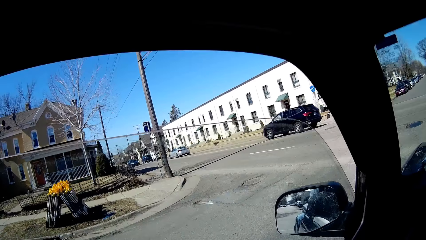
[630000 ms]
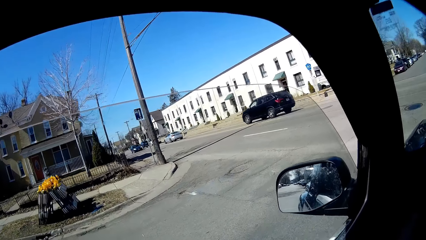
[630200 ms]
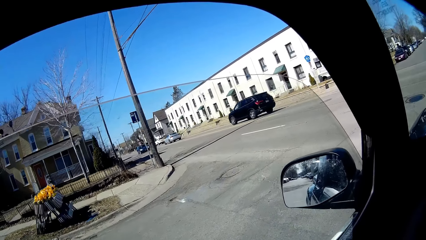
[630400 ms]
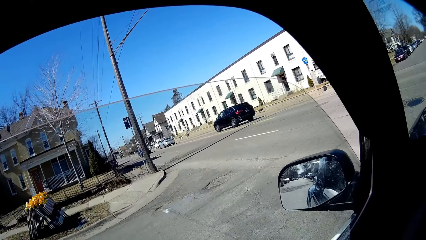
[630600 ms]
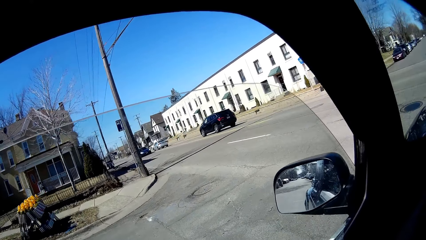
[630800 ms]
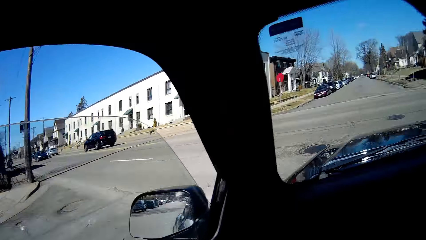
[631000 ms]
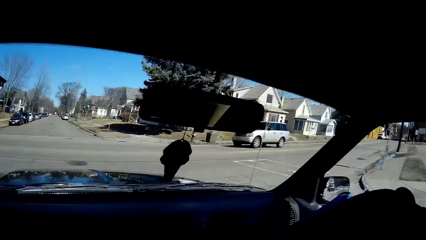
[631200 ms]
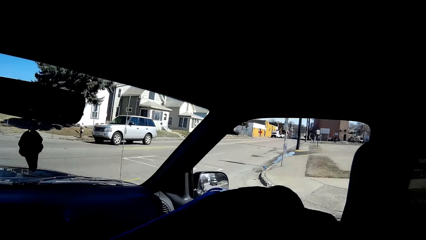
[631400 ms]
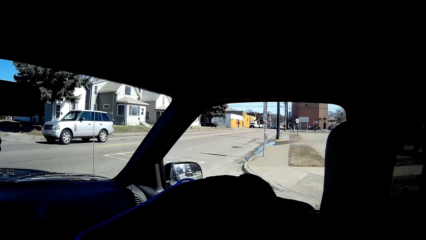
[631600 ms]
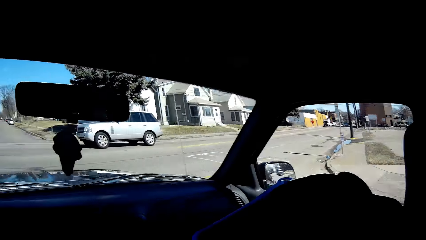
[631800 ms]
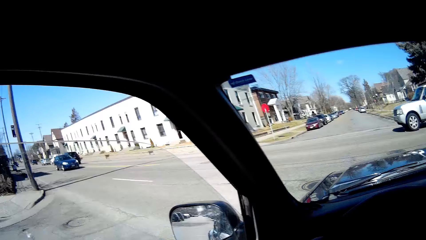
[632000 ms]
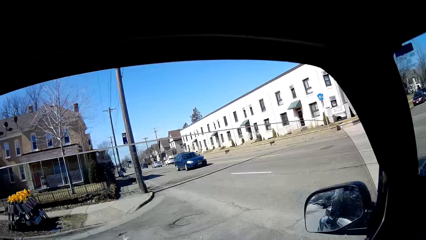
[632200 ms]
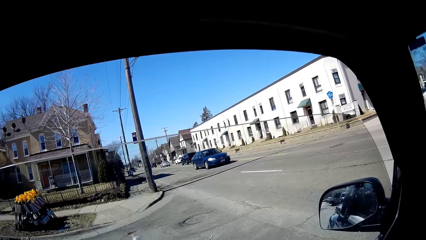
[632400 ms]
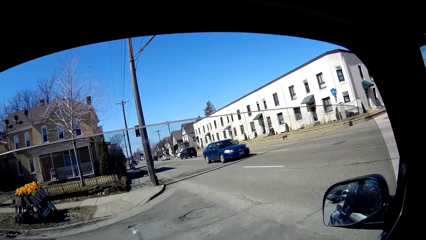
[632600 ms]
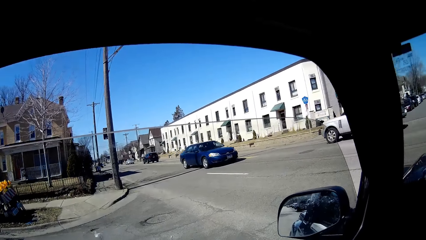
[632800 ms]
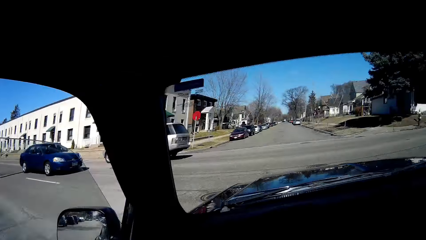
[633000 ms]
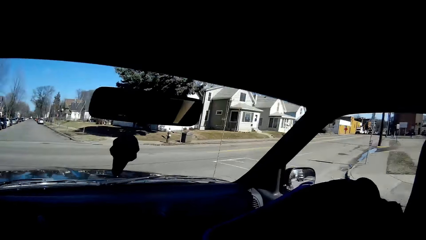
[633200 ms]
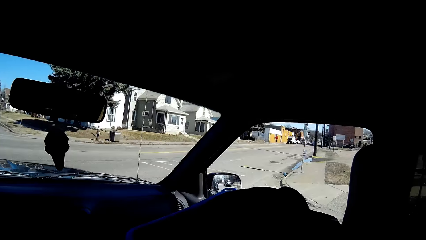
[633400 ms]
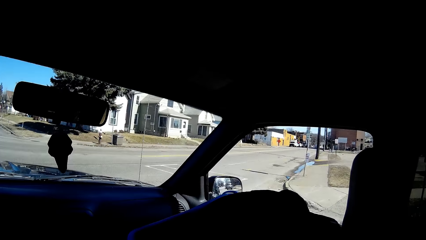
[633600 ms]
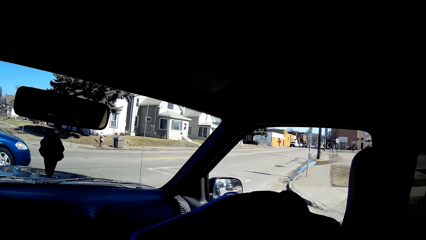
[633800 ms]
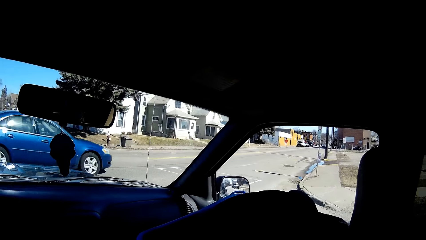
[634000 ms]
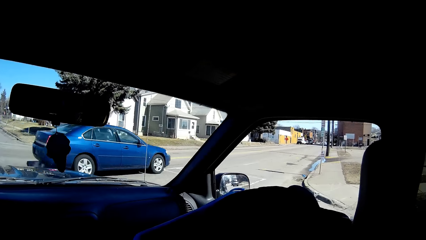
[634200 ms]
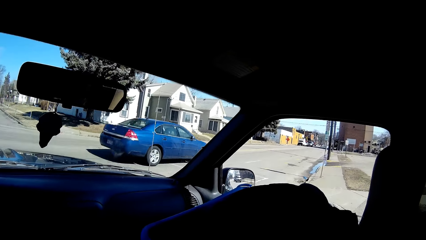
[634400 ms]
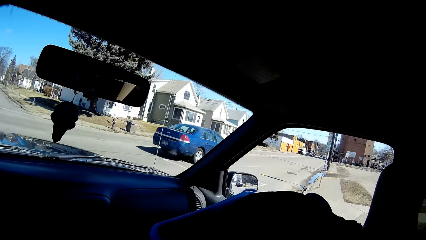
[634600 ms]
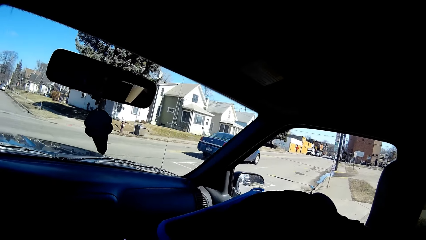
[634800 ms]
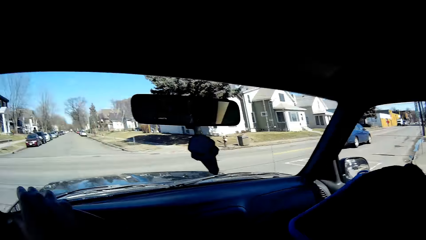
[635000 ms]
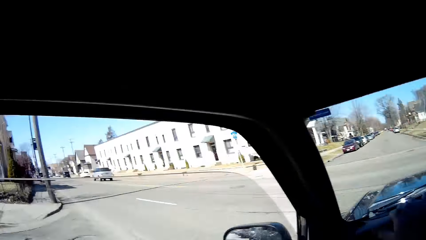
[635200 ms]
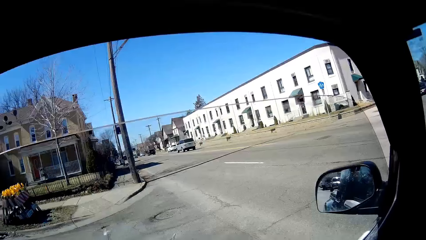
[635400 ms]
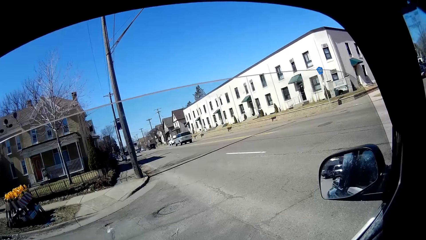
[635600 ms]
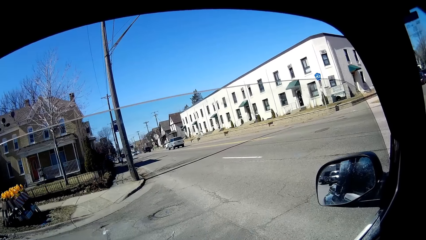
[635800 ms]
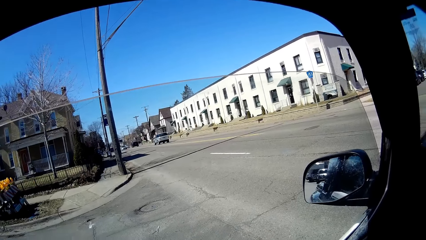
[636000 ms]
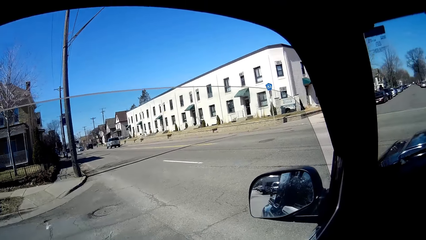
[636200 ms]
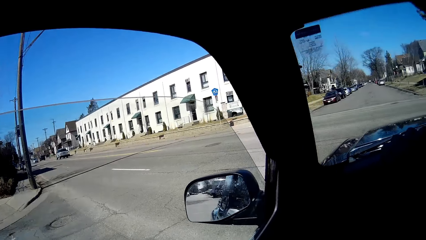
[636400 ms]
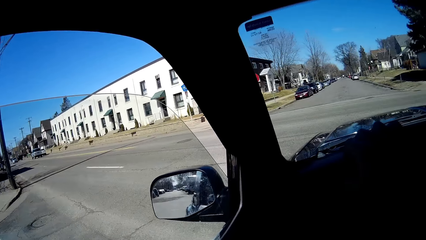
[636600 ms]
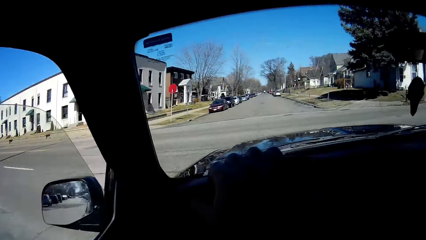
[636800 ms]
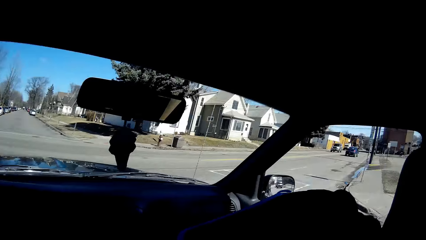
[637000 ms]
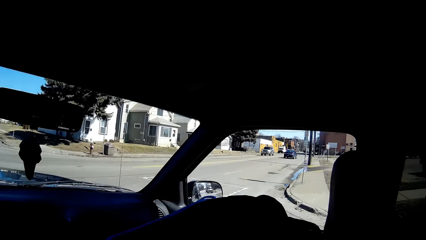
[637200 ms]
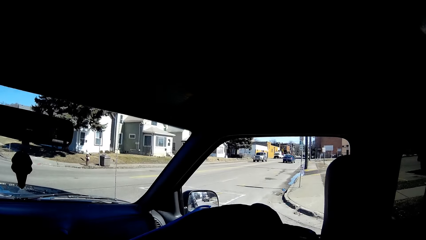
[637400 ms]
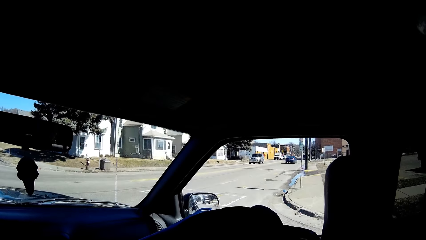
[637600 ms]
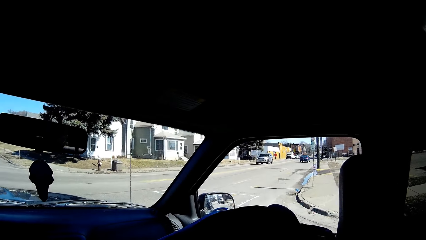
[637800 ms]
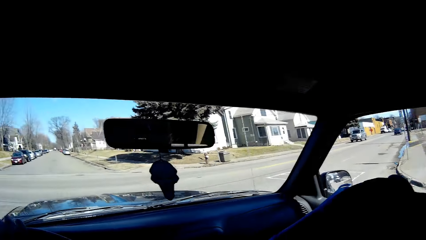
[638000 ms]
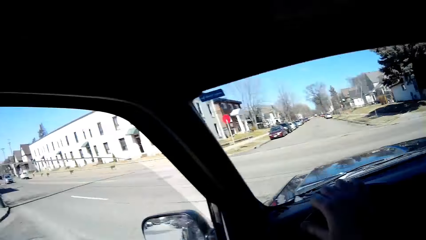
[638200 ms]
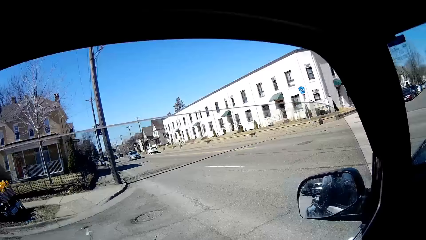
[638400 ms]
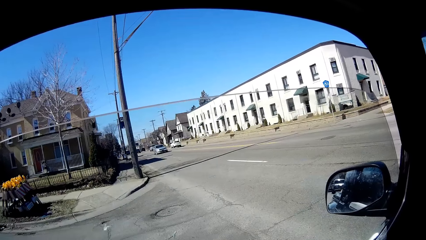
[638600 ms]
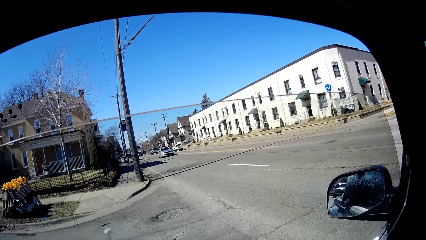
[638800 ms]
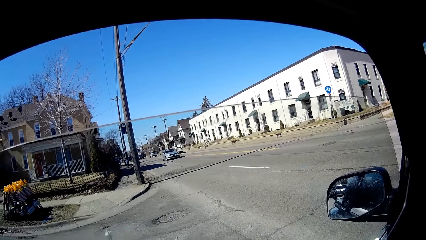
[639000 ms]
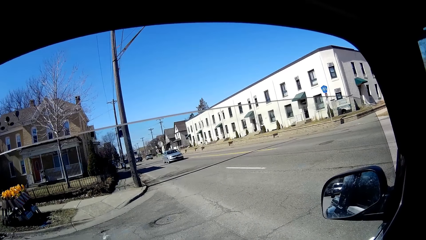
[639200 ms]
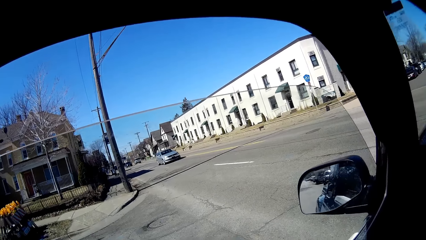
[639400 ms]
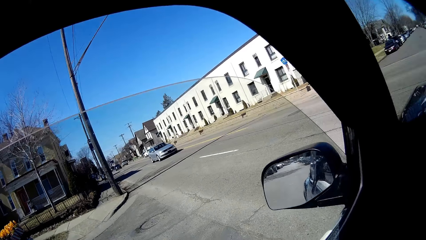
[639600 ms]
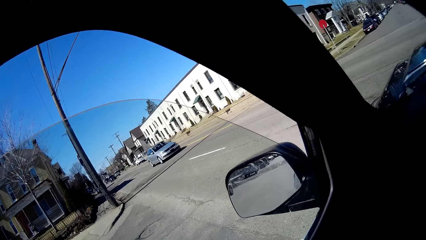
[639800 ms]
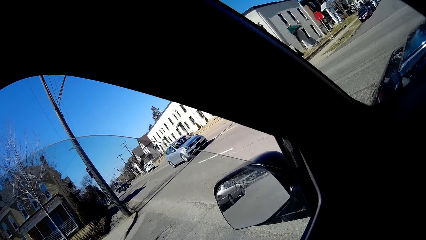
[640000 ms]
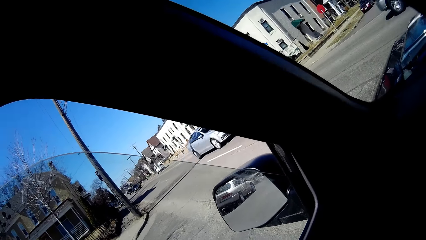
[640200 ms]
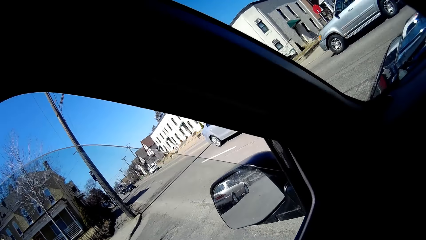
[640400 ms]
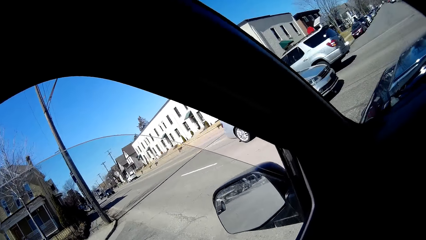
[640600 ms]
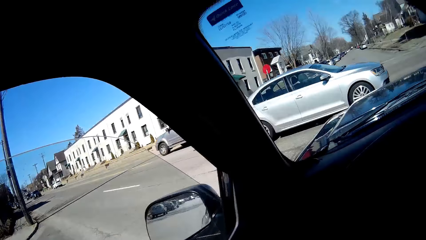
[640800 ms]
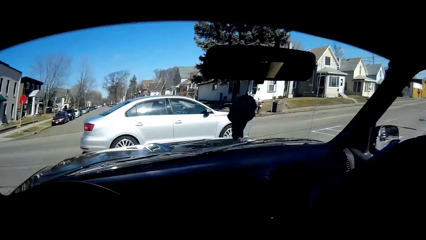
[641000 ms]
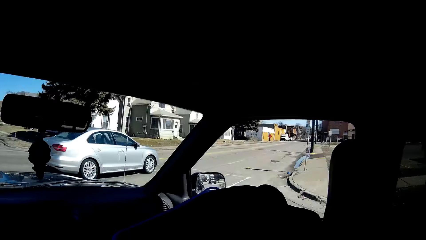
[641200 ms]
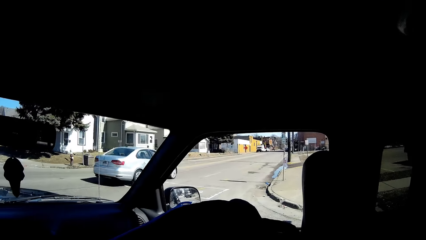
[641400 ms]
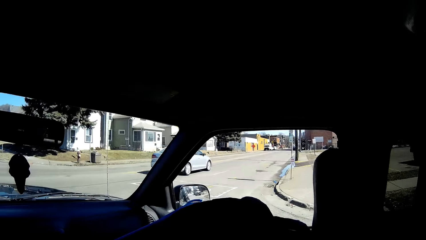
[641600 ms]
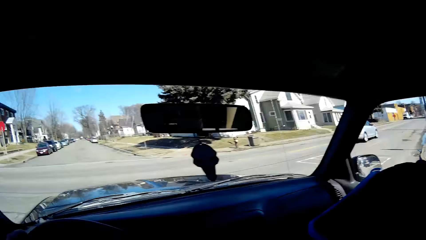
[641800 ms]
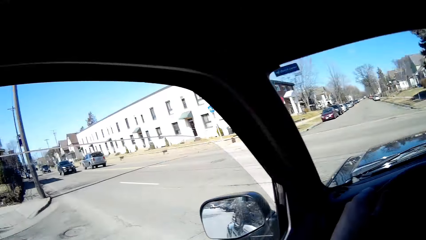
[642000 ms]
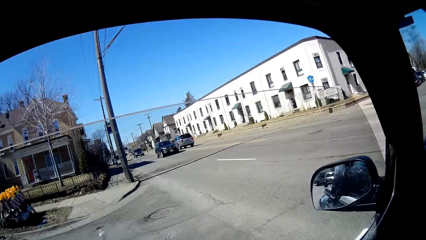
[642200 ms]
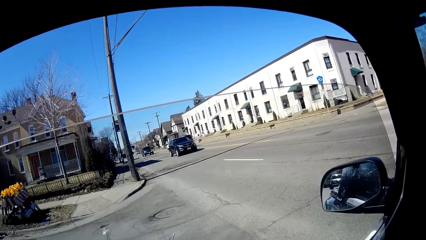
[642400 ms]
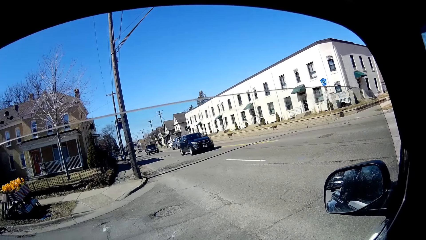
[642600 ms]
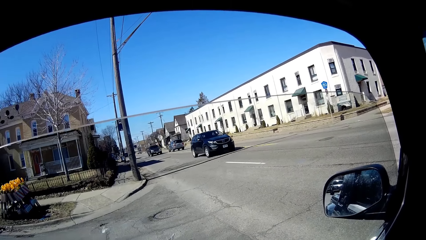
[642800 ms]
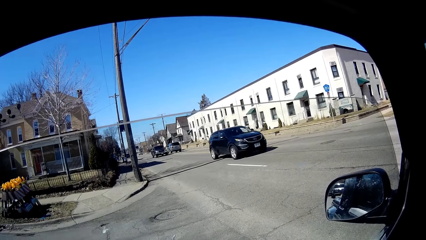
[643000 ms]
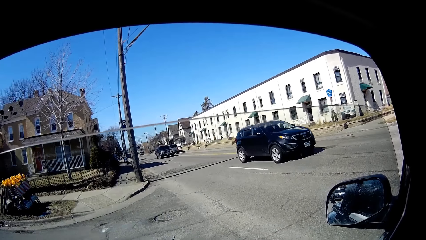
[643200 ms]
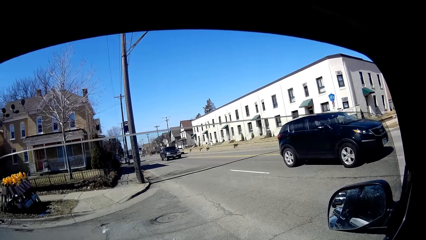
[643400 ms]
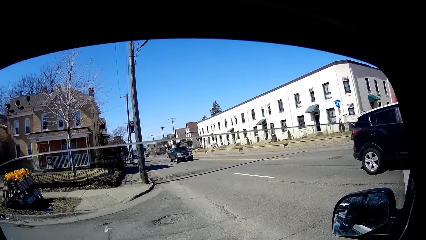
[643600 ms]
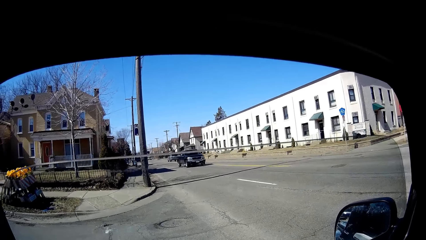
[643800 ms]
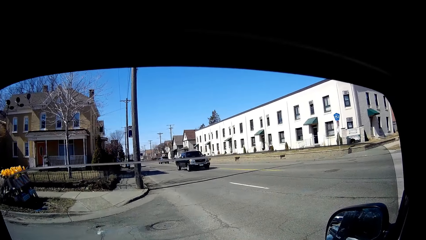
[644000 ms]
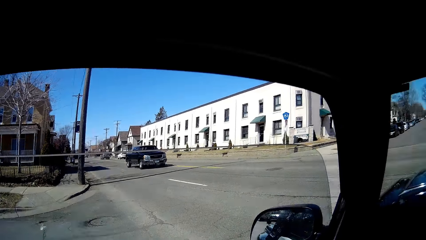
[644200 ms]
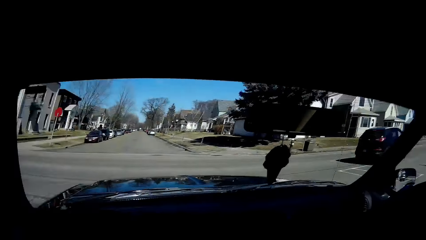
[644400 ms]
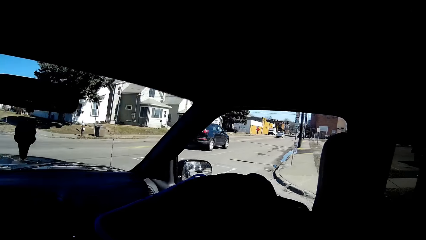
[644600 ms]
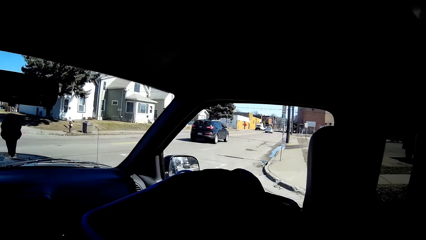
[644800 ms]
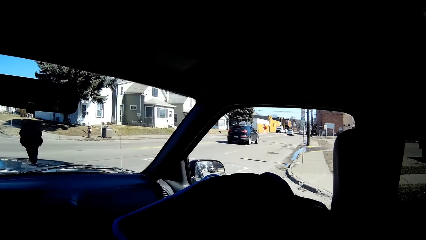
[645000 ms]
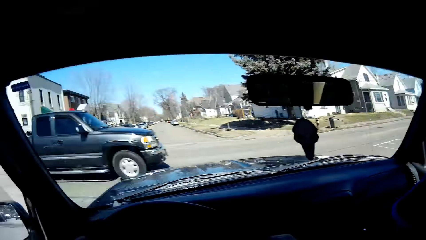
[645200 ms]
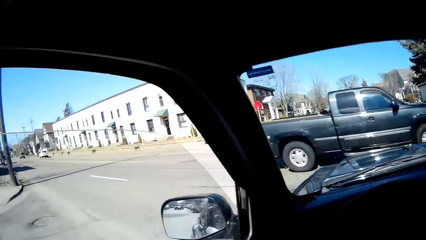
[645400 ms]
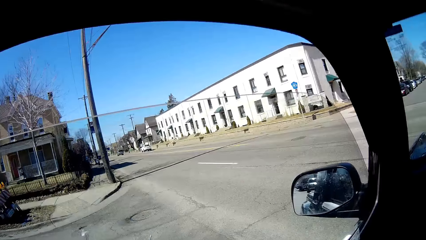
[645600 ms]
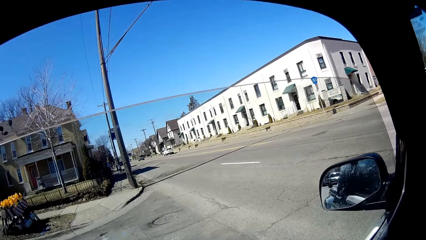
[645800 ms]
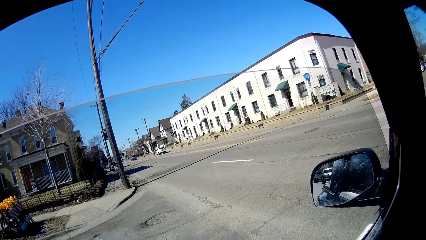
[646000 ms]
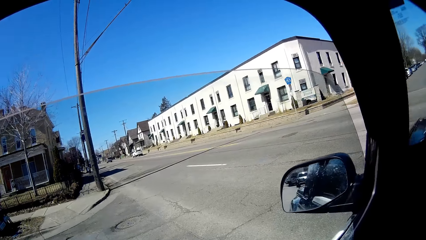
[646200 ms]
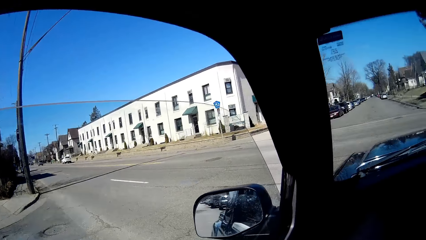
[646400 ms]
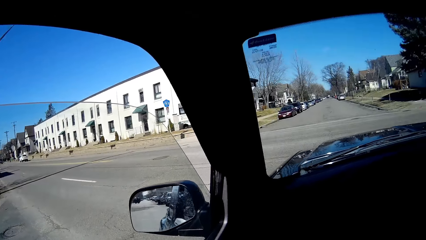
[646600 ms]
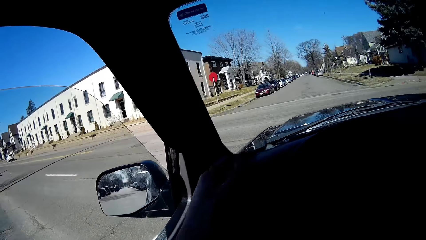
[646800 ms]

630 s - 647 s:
The camera wearer slows the vehicle down. He stops at the junction. He turns his head left, right.
